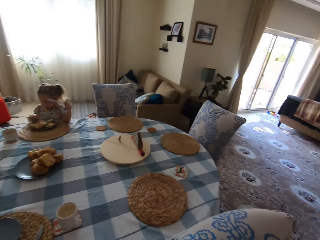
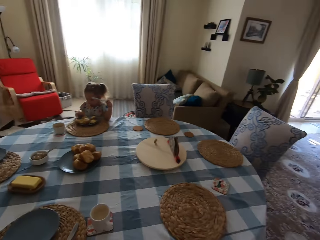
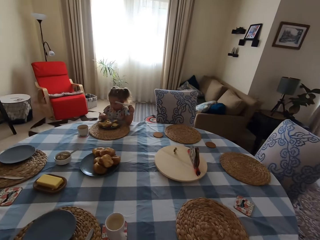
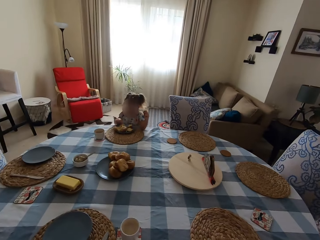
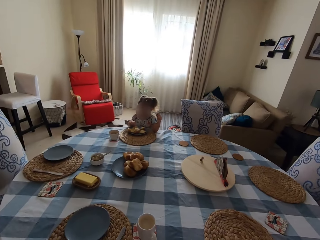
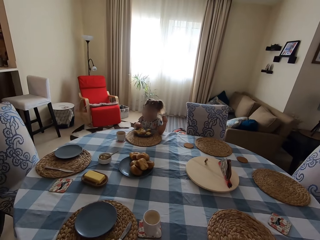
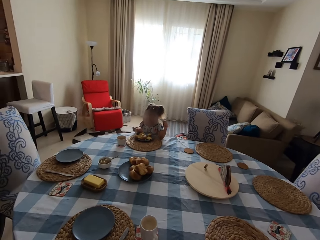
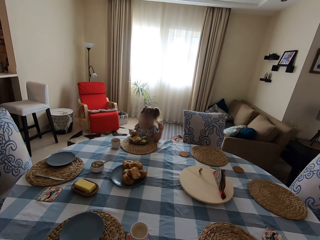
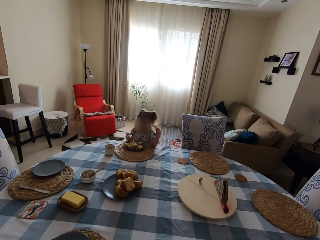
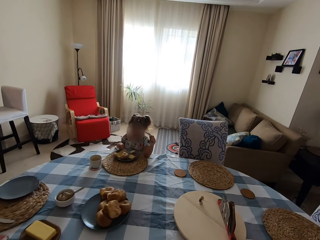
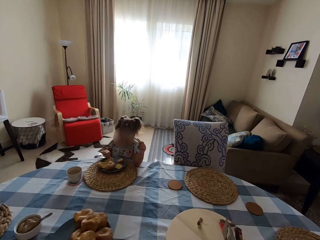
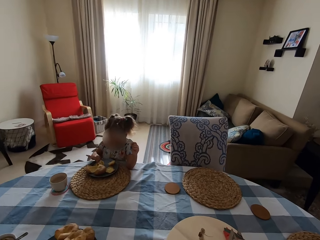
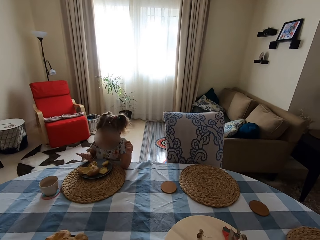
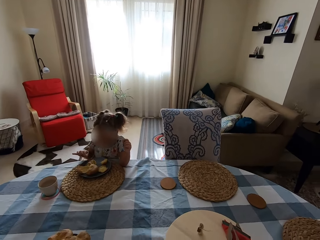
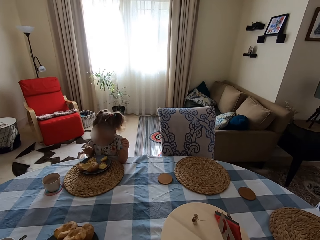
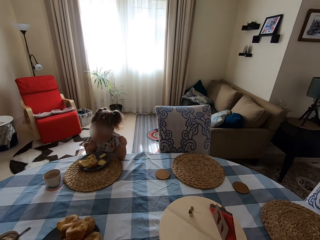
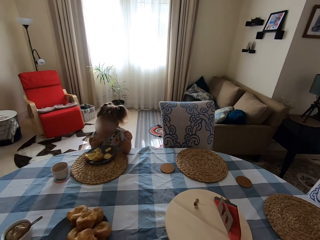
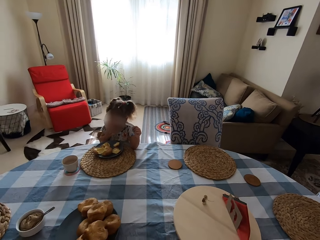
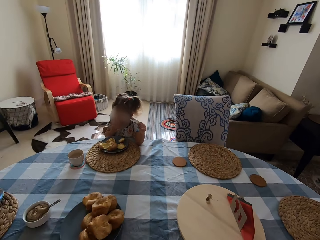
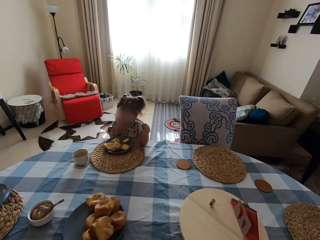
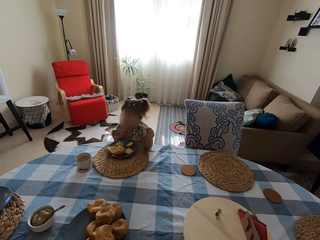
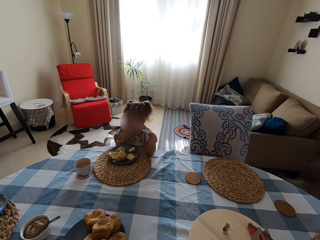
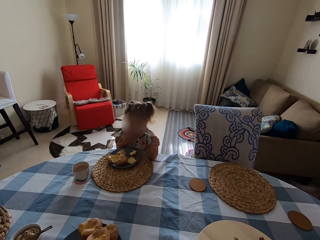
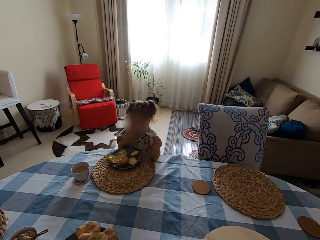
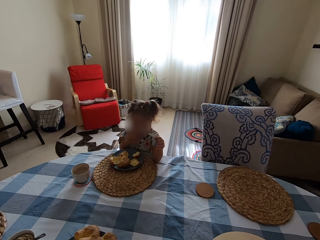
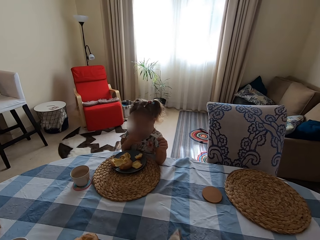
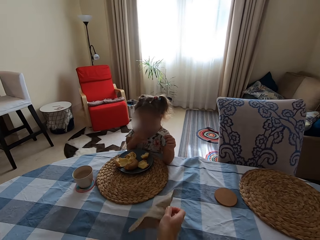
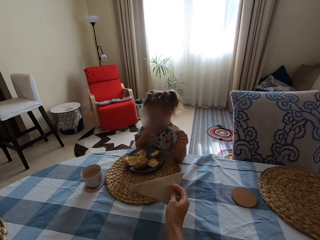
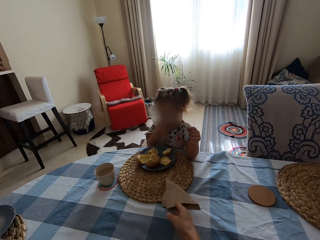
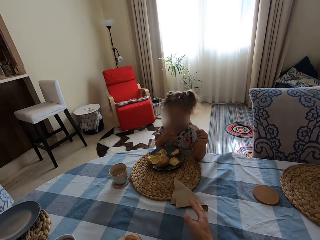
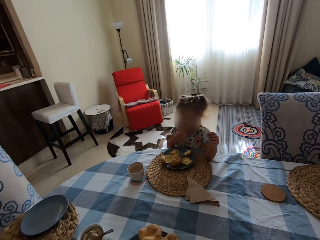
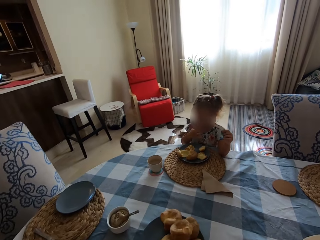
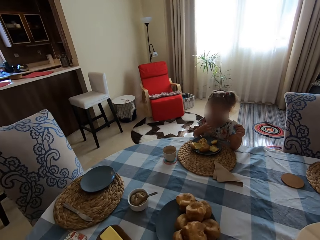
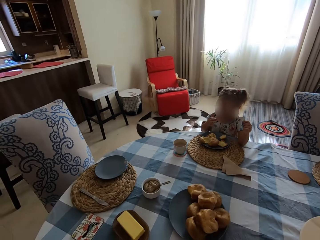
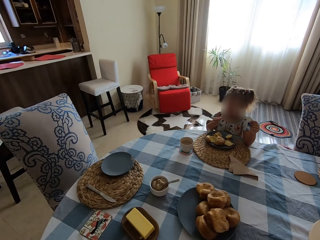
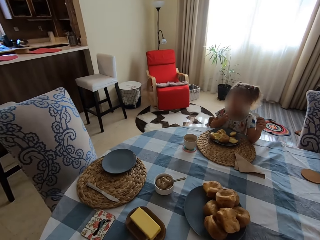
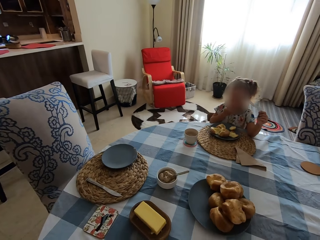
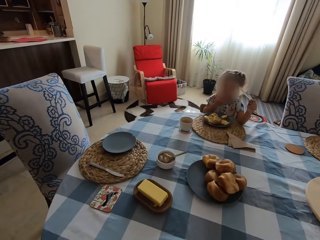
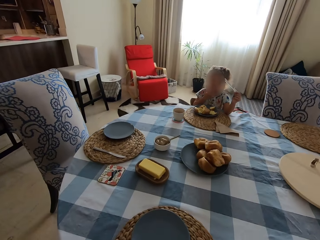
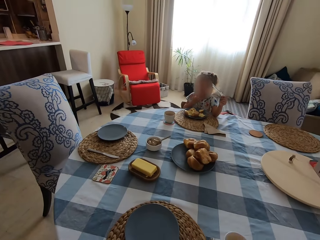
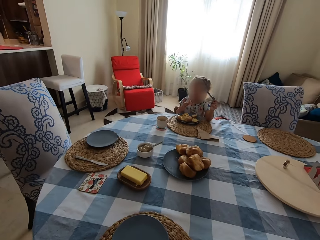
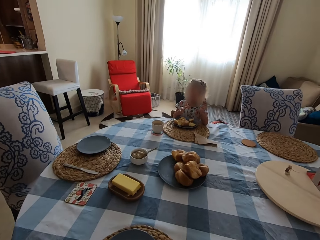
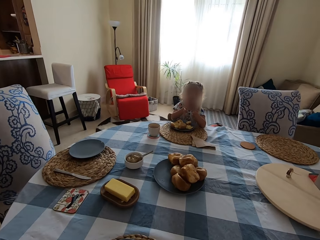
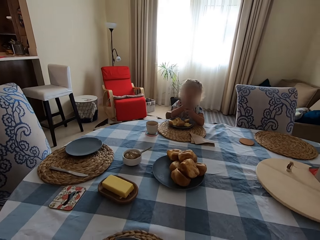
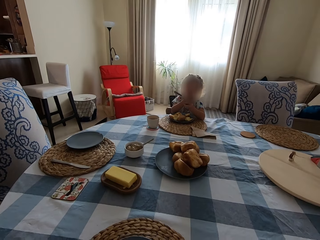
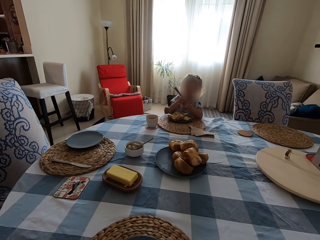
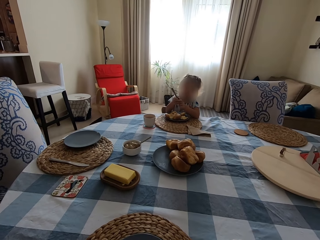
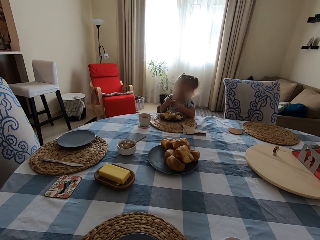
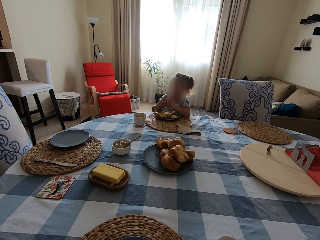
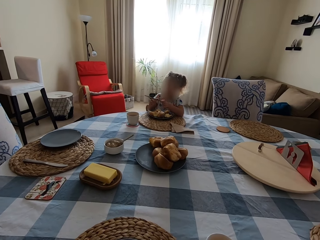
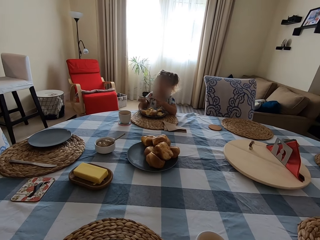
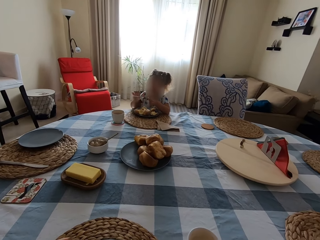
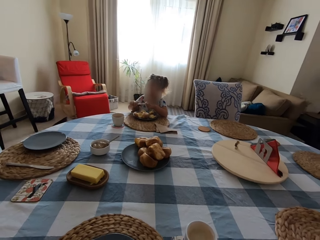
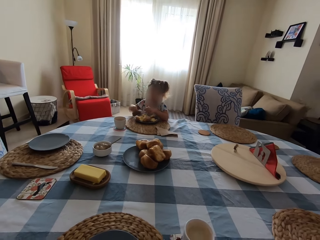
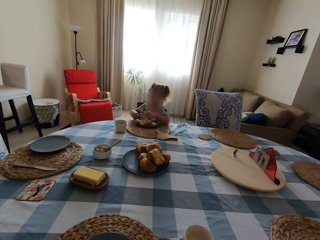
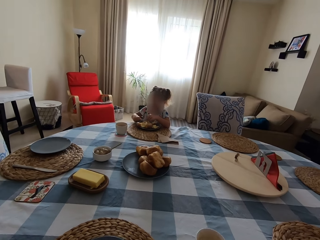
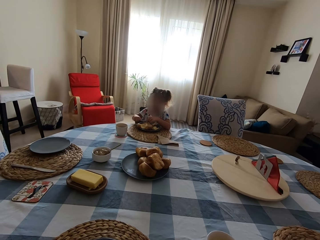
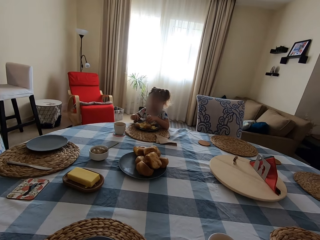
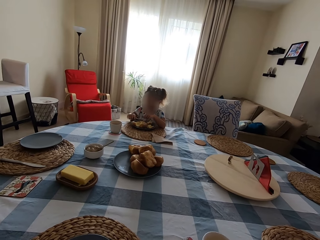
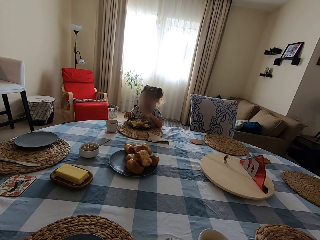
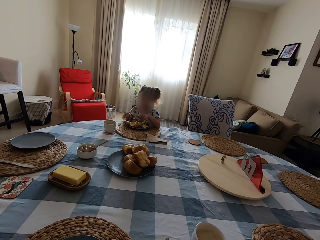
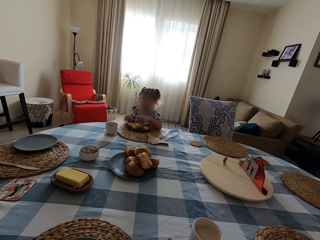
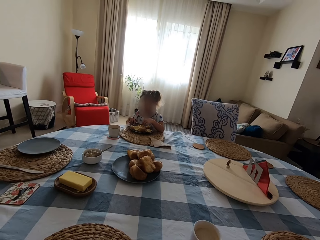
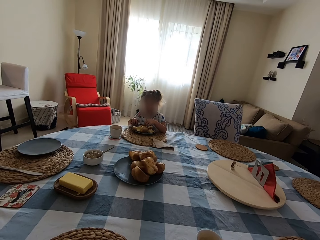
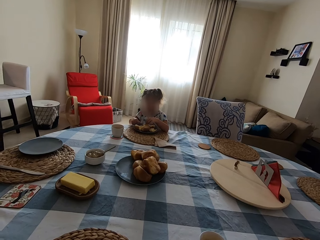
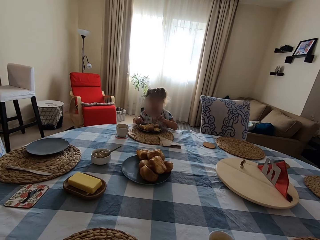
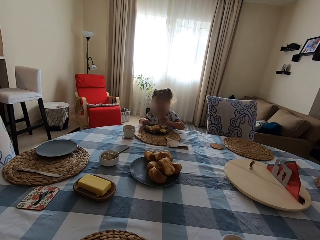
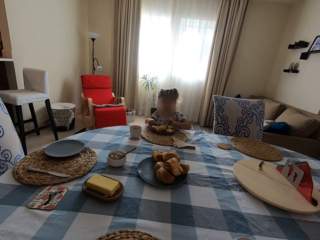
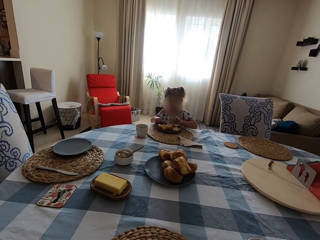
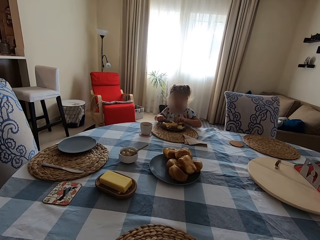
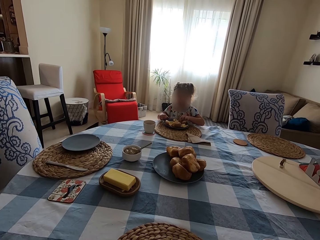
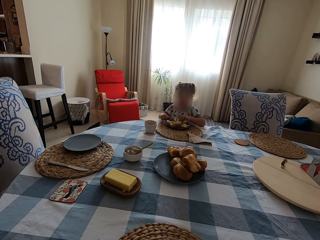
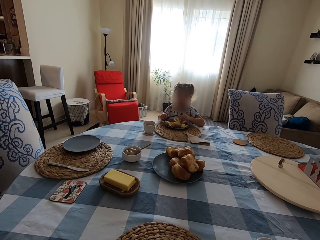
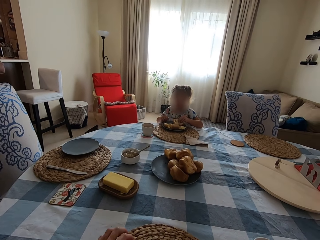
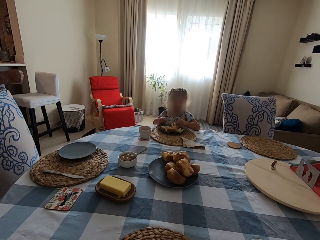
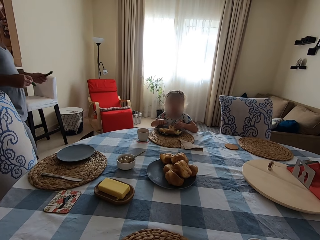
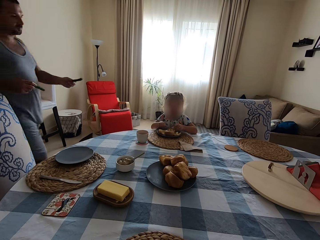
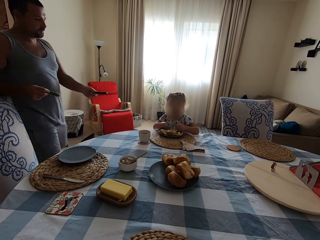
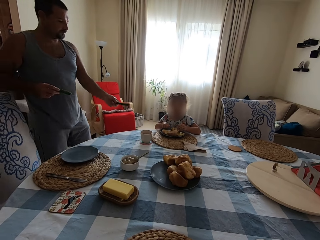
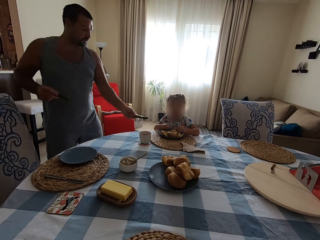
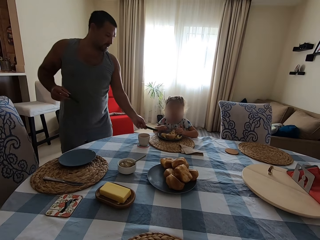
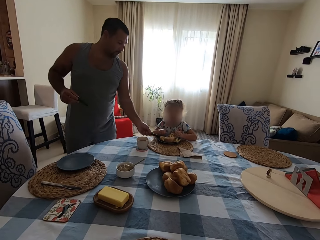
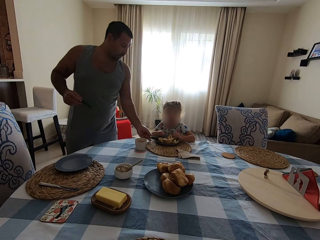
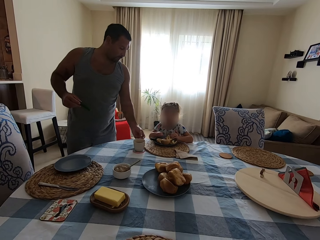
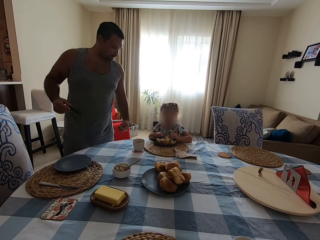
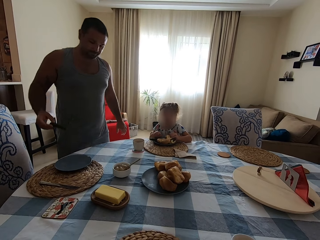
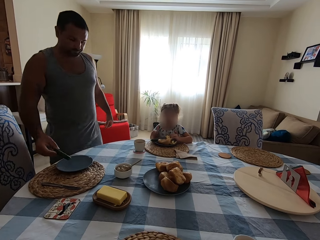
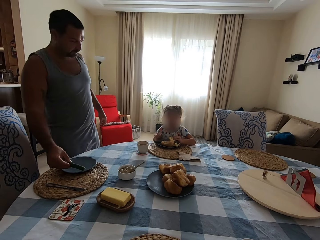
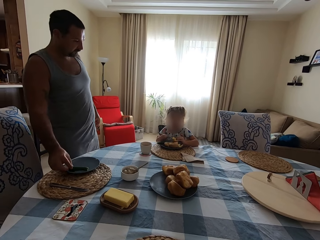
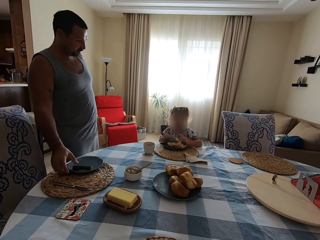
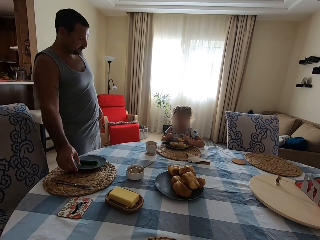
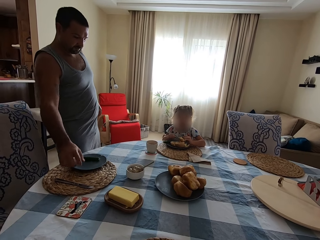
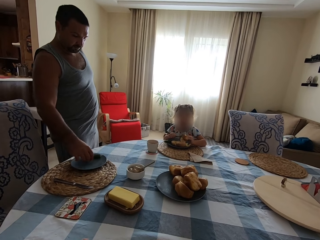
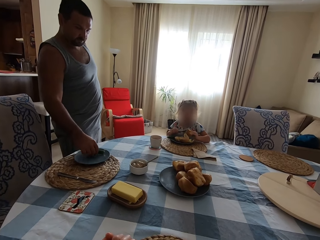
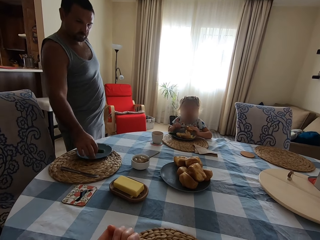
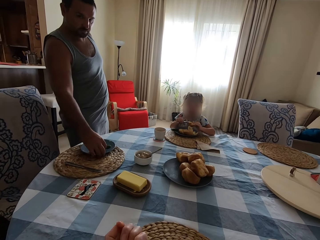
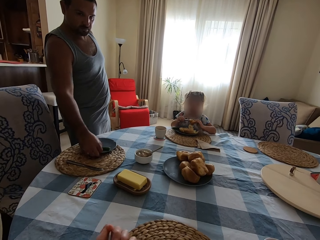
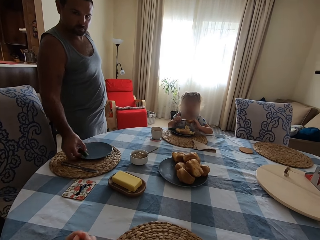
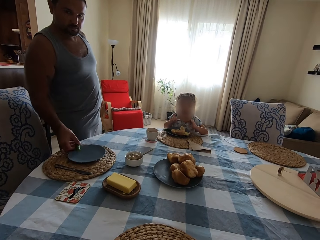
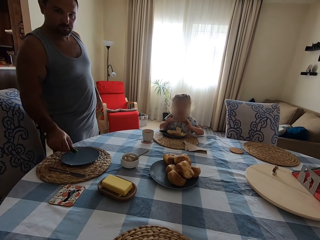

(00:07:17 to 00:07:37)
The camera wearer talks to a child. They pull the chair, pick up the tissue, talk to the child, and put the tissue on the mat. They move the cup. The child talks to the camera wearer. The child eats. The child moves the hands. The camera wearer talks to the child. The child touches the cake. A man steps forward. The child talks to the camera wearer and eats. The man talks to the child. The man puts the cucumber in the child's plate. The man puts the cucumber in the plate again. The camera wearer talks to the child. They talk to the child again. The man rotates the plate.

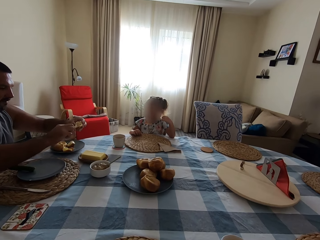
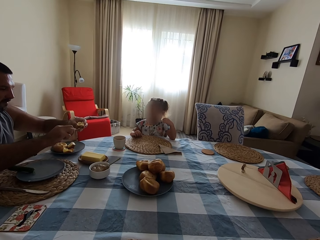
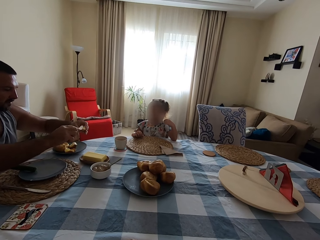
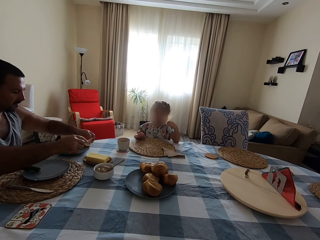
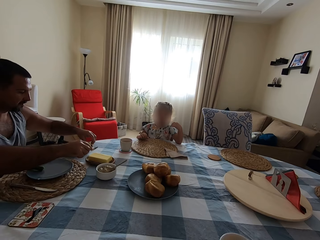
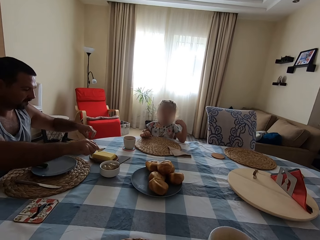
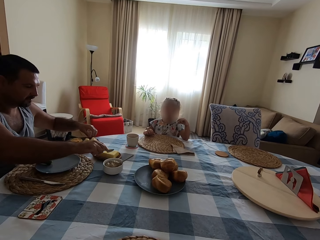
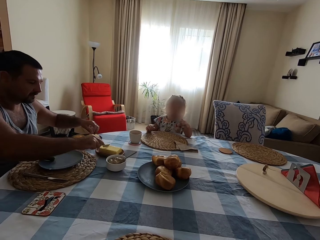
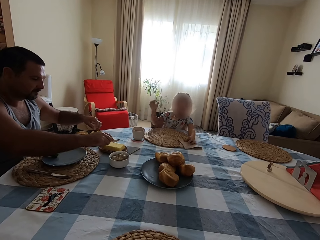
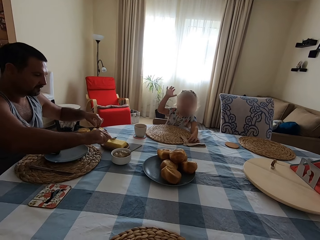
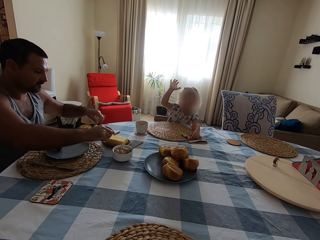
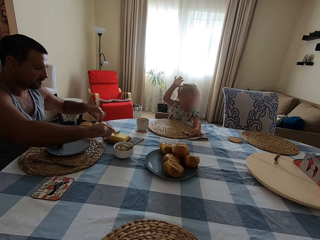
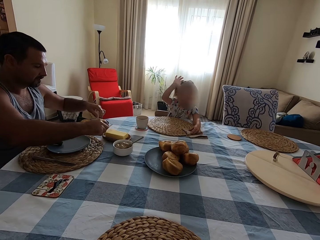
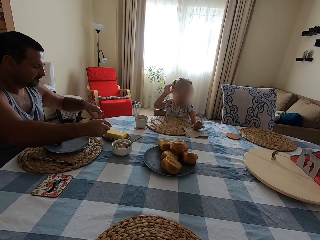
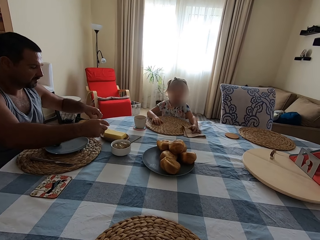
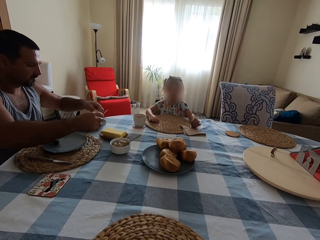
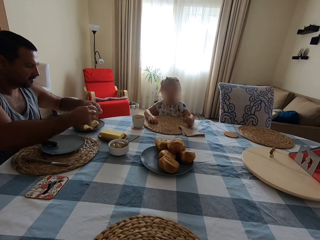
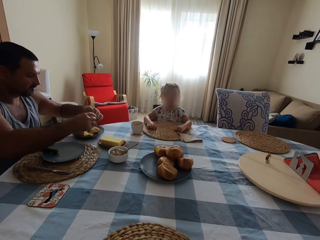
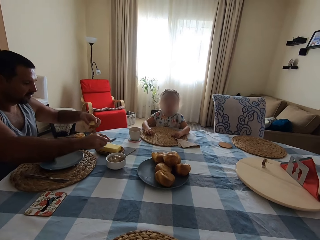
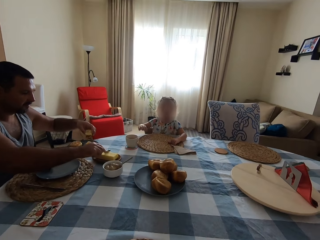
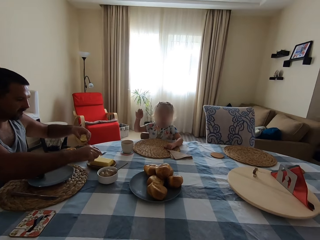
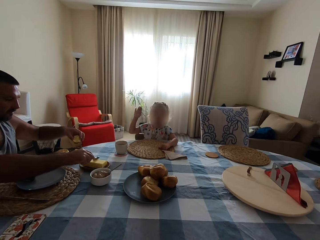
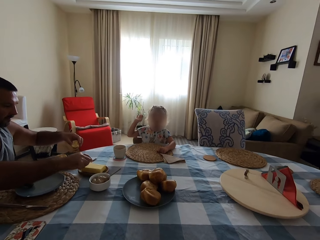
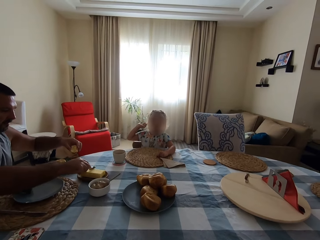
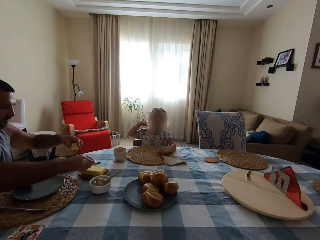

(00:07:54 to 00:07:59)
A man spreads the butter on the yorkshire pudding. The camera wearer talks to a child. The man puts the cake on the plate and picks up the butter with the knife or spoon. The child talks to the camera wearer. The man applies the butter on the cake. The child lifts the hand. The camera wearer lifts the hand.
